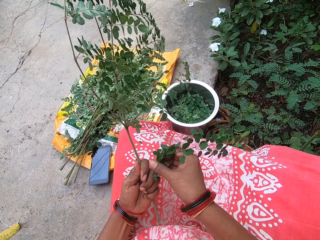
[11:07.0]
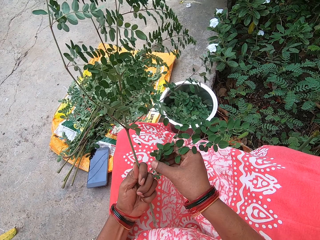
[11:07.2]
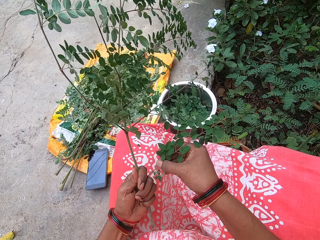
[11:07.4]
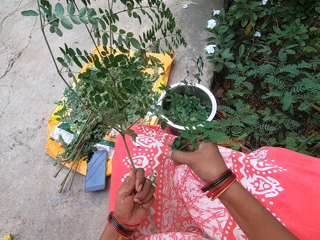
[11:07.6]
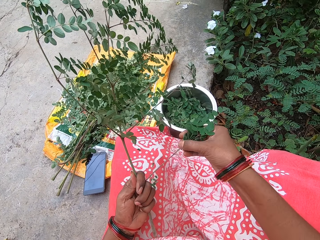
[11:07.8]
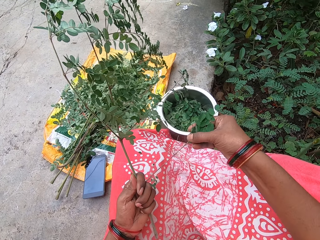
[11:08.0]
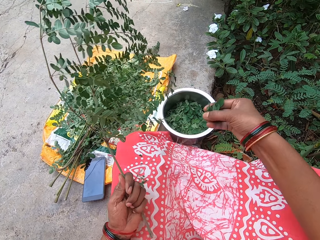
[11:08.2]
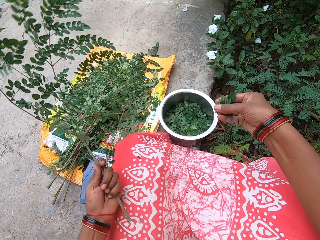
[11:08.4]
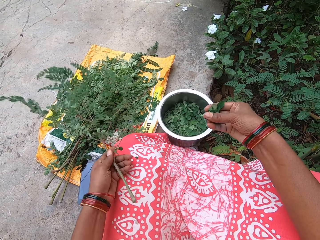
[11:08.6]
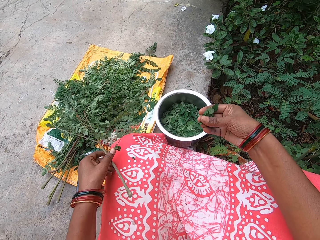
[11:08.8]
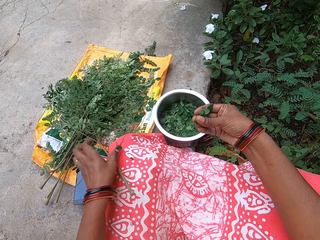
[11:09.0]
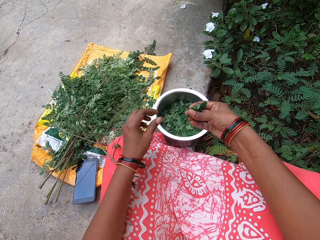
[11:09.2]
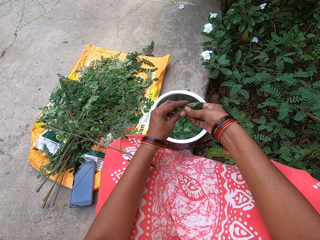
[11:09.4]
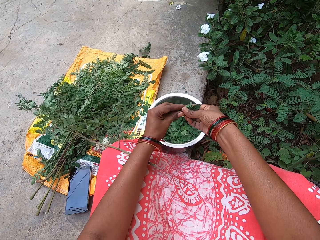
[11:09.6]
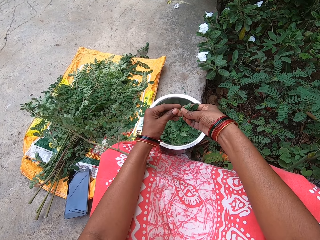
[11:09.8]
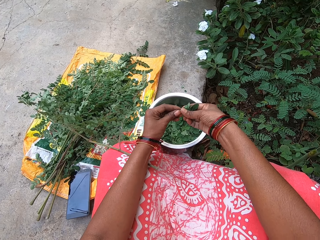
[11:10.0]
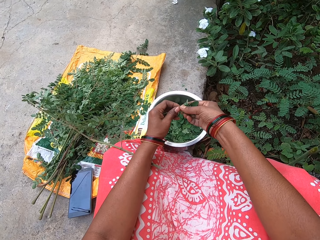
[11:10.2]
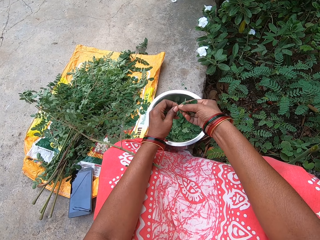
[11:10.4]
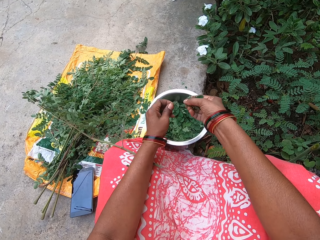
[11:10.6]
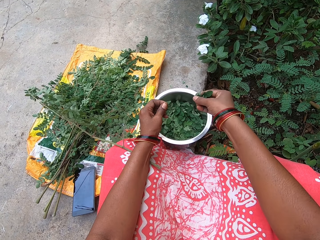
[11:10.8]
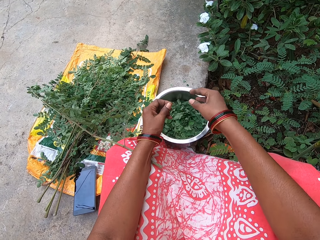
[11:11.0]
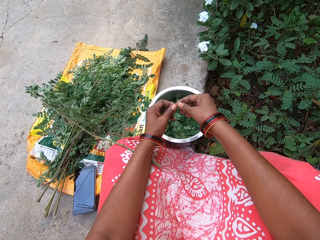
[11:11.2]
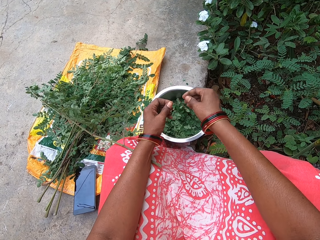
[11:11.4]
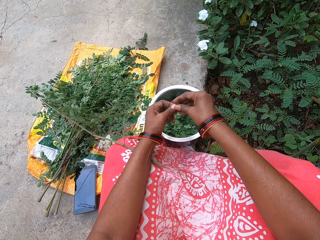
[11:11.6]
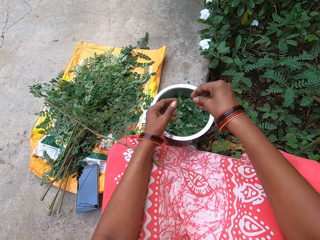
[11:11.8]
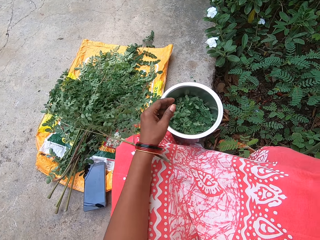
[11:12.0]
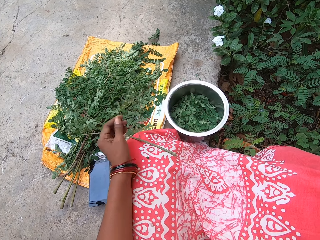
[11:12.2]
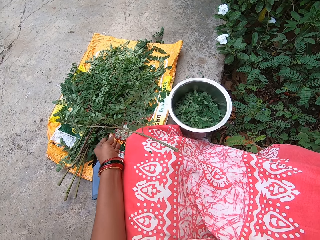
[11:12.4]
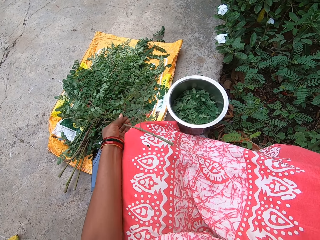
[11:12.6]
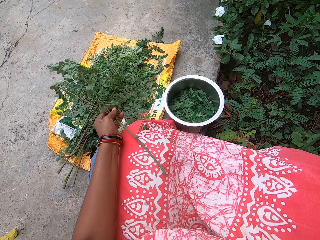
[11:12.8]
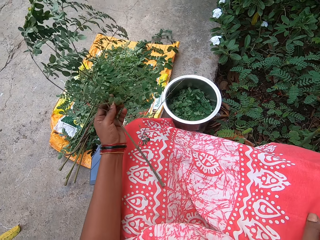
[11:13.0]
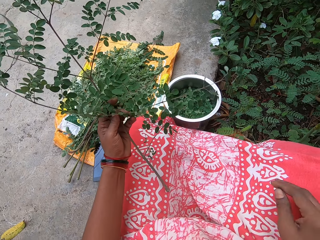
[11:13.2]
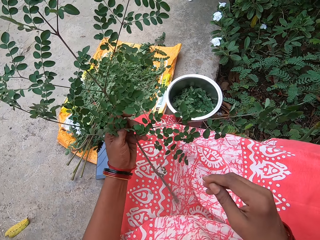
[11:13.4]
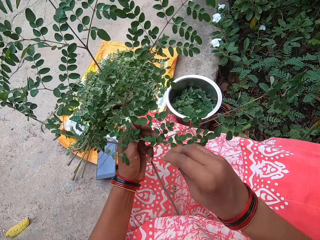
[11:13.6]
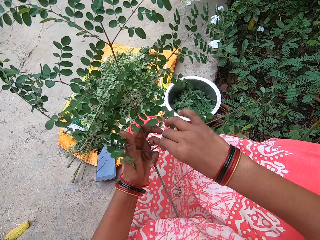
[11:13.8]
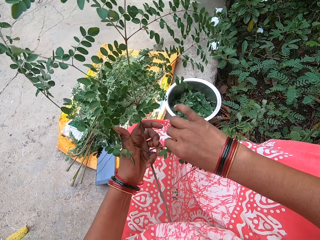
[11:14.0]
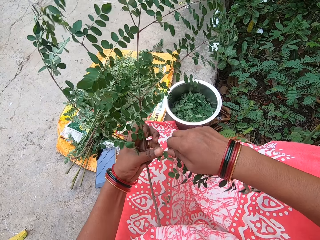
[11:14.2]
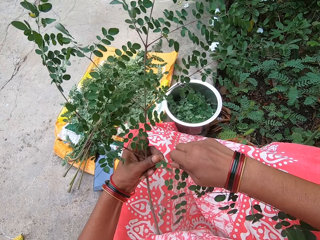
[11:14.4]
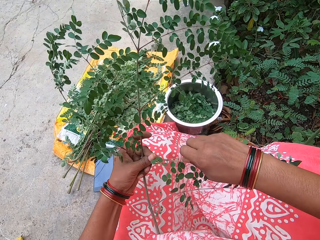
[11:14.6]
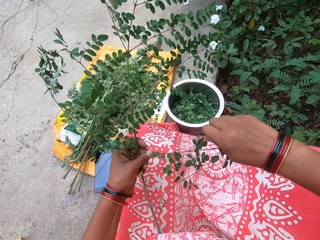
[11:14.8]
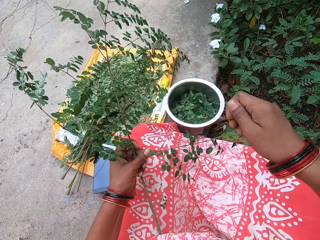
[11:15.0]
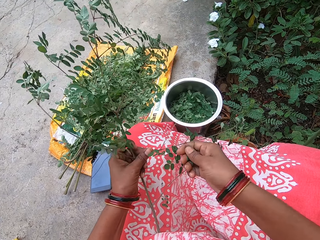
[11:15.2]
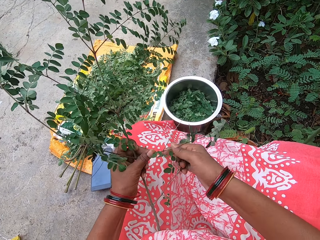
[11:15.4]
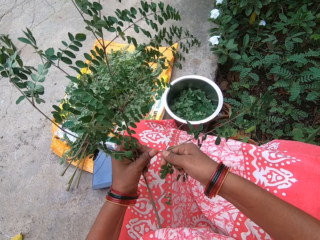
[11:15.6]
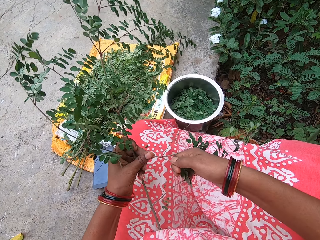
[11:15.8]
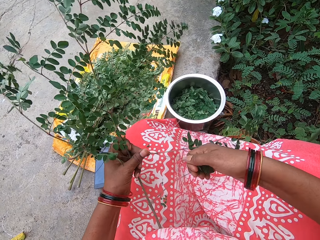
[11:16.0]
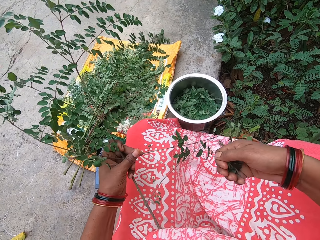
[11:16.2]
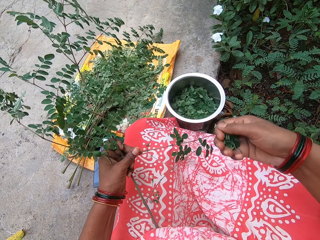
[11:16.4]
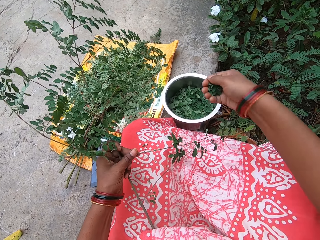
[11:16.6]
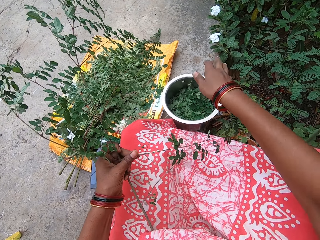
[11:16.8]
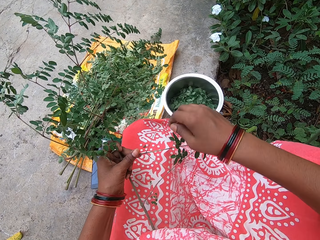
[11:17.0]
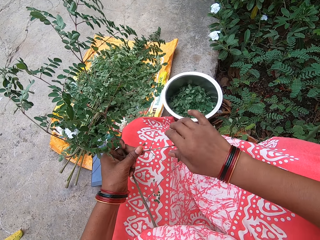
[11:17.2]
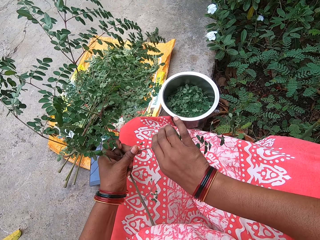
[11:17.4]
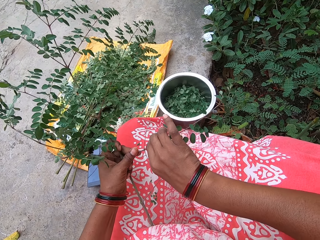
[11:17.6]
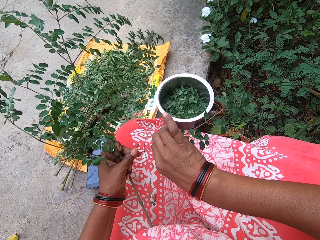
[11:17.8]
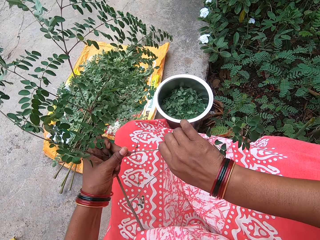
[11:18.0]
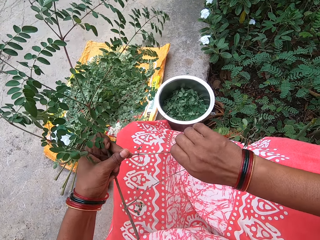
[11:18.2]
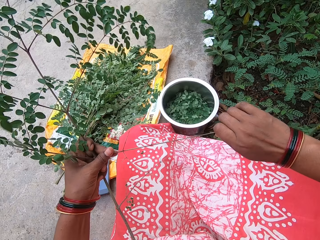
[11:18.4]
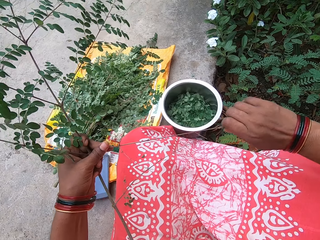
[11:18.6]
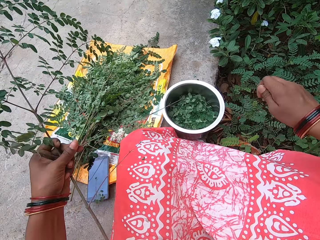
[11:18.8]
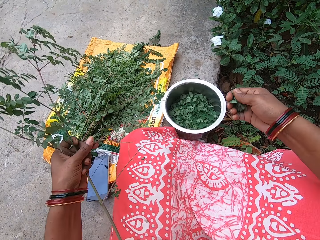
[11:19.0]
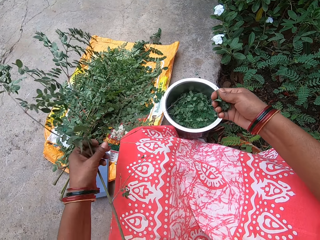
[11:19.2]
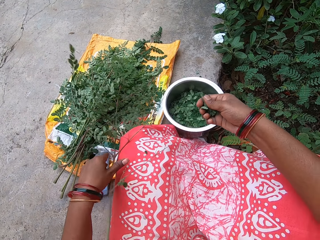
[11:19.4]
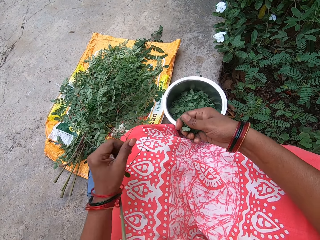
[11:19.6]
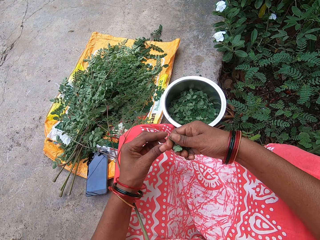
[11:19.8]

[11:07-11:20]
The camera wearer plucks leaves from the leaf stalk with her right hand. She drops the leaf stalk on the floor with her left hand. She holds the leaf stalk with both hands. She plucks leaves from the leaf stalk with her right hand. She cuts the leaves. She drops the leaves in the plate on the floor with her right hand. She passes the leaf stalk from her left hand to her right hand. She drops the leaf stalk on the floor with her right hand. She moves her hand. She picks the leaf stalk from the floor with her left hand. She holds the stalk. She plucks leaves from the leaf stalk with her right hand. She drops the leaves in the plate or cooking pot on the floor with her right hand. She plucks leaves from the leaf stalk with her right hand. She drops the leaf stalk on the floor with her left hand.

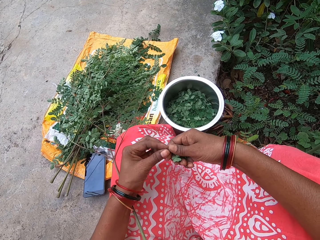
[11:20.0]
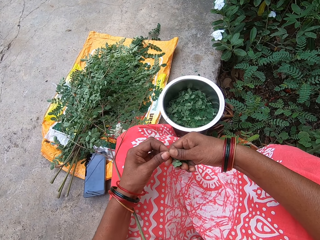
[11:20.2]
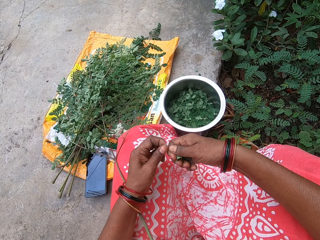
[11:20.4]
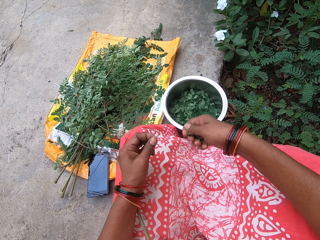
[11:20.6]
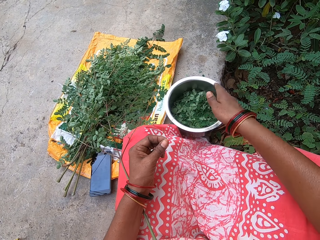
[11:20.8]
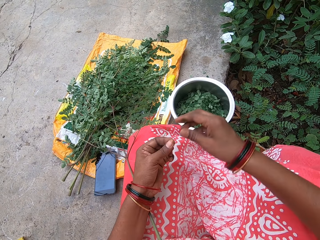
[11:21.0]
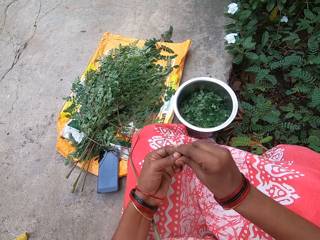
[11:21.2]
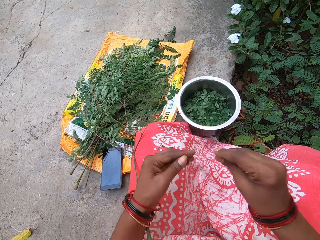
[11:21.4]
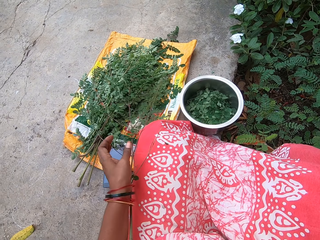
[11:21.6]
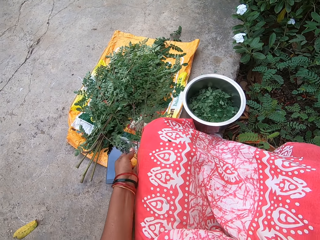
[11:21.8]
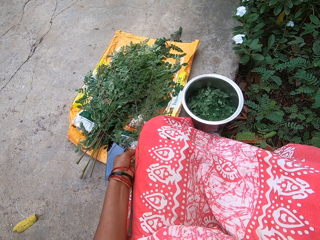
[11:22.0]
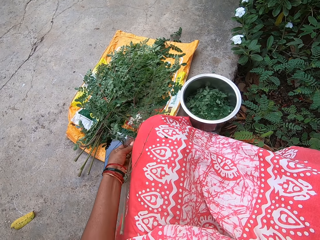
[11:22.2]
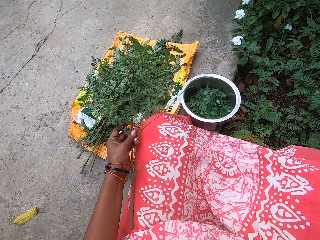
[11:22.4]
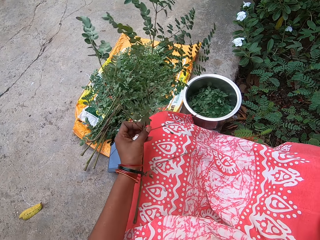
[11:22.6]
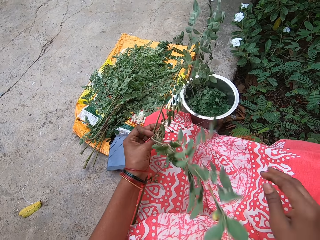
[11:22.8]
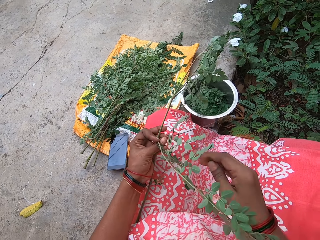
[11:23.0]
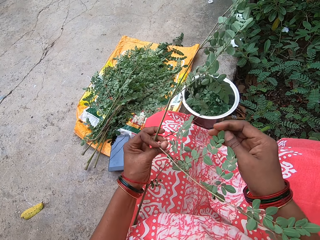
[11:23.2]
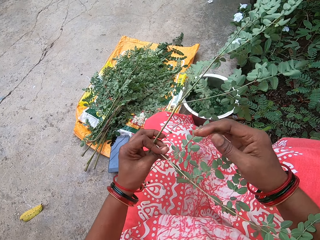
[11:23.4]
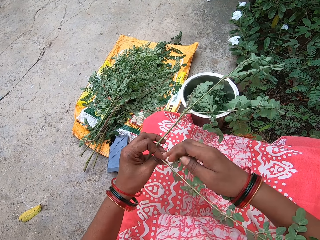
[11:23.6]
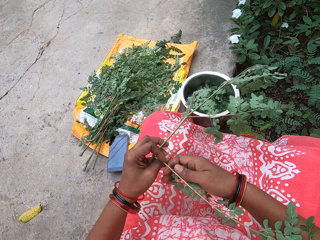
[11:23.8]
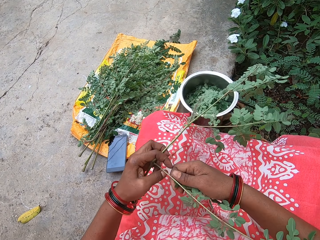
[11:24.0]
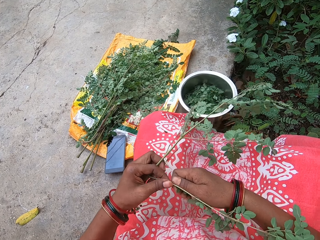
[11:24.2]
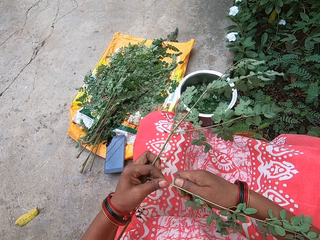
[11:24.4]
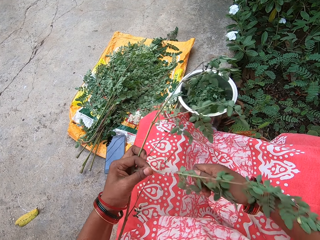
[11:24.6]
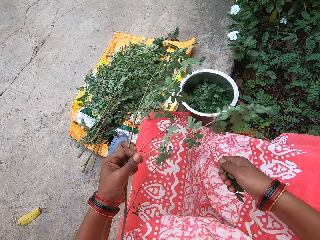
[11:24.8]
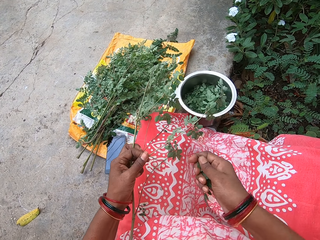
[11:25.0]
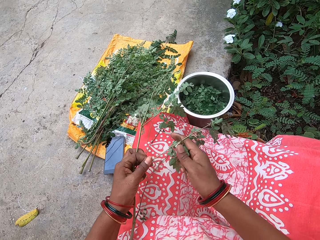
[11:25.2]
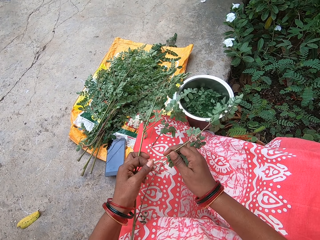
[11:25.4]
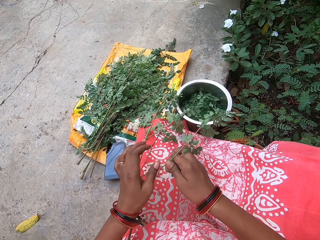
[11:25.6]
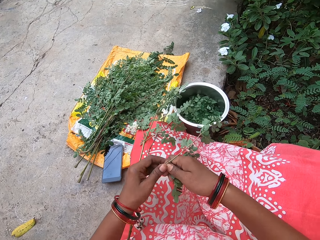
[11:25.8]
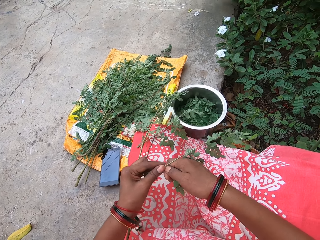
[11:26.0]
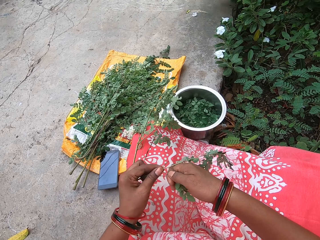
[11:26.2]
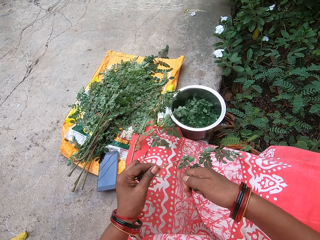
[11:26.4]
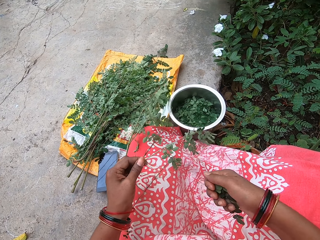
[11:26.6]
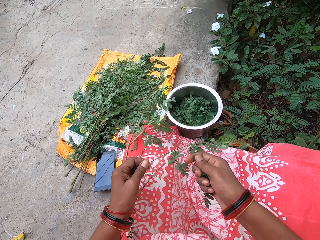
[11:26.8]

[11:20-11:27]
The camera wearer holds the leaf stalk with both hands. She plucks leaves from the leaf stalk with her right hand. She cuts the leaves. She drops the leaves in the plate or cooking pot on the floor with her right hand. She passes the leaf stalk from her left hand to her right hand. She holds the leaf with the other hand. She drops the leaf stalk on the floor with her right hand. She picks the leaf stalk from the floor with her left hand. She holds the stalk. She plucks leaves from the leaf stalk with her right hand. She drops the leaf stalk on her leg with her left hand. She holds the leaf stalk with her left hand.
